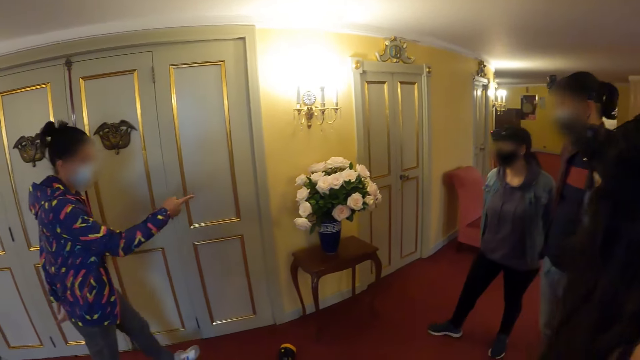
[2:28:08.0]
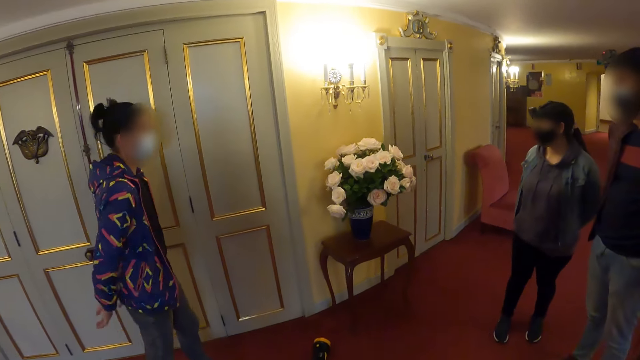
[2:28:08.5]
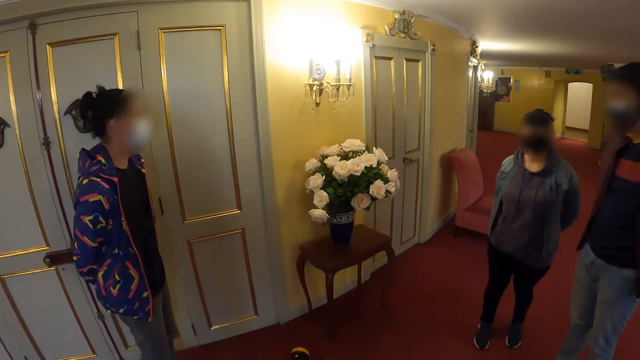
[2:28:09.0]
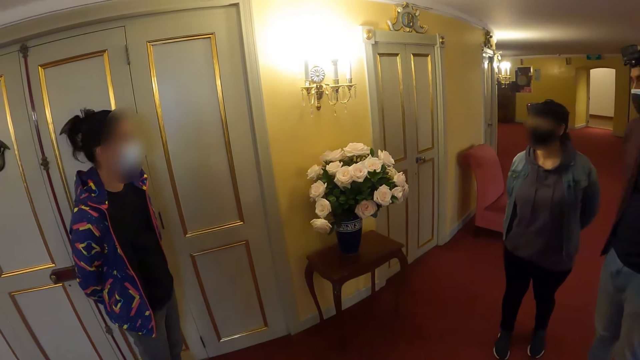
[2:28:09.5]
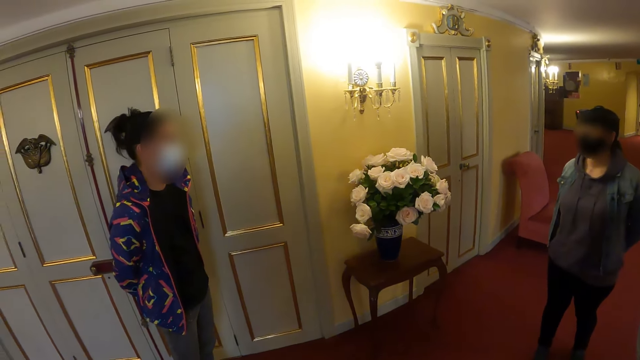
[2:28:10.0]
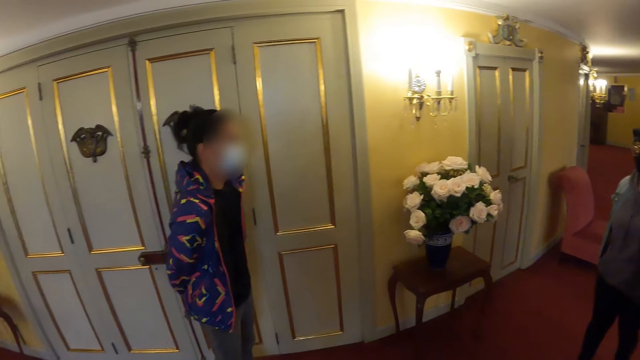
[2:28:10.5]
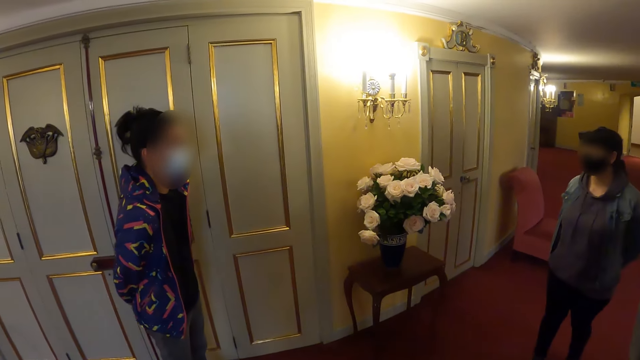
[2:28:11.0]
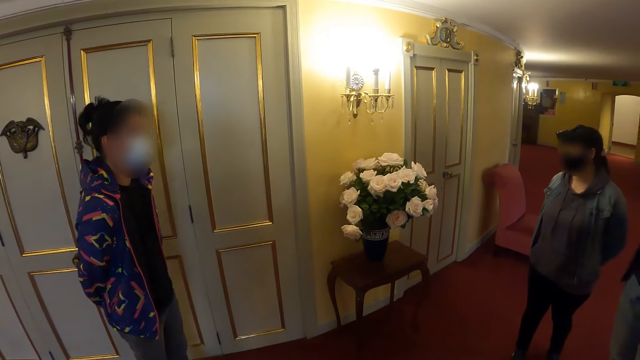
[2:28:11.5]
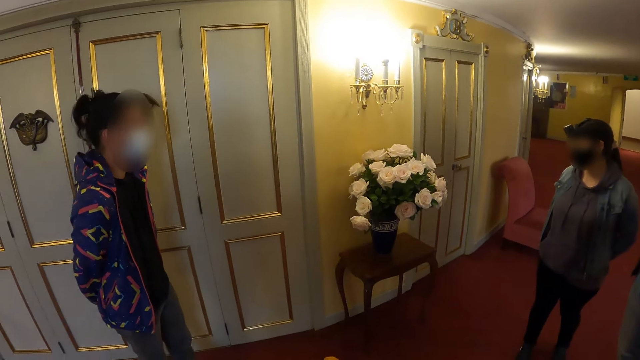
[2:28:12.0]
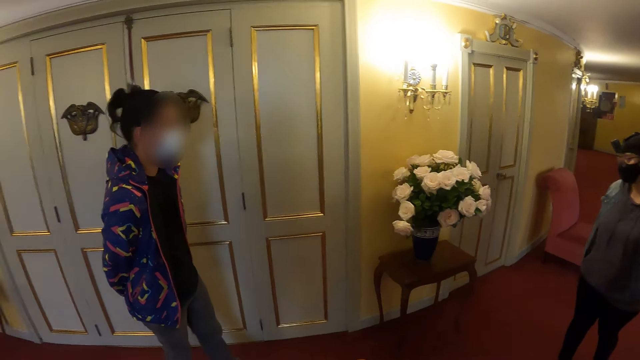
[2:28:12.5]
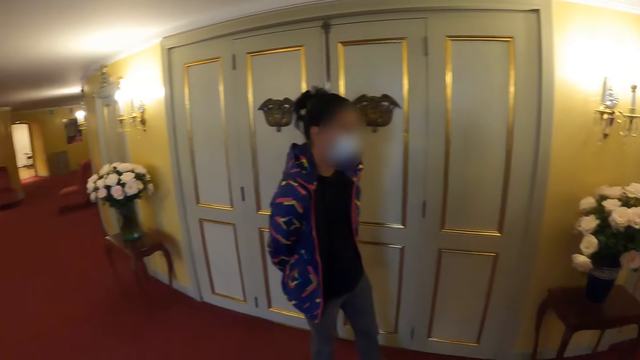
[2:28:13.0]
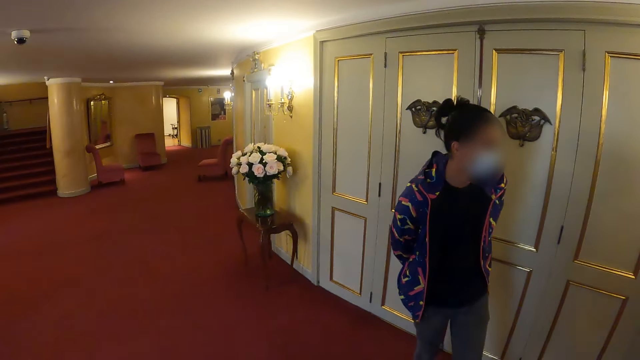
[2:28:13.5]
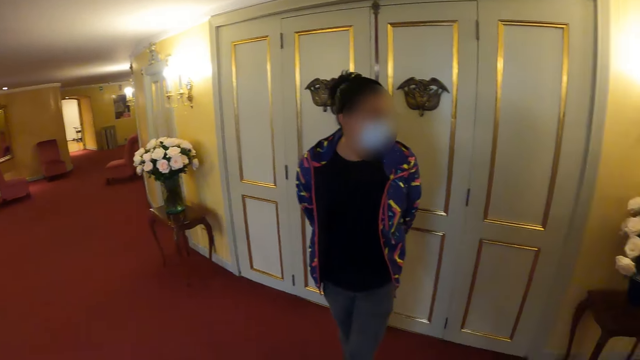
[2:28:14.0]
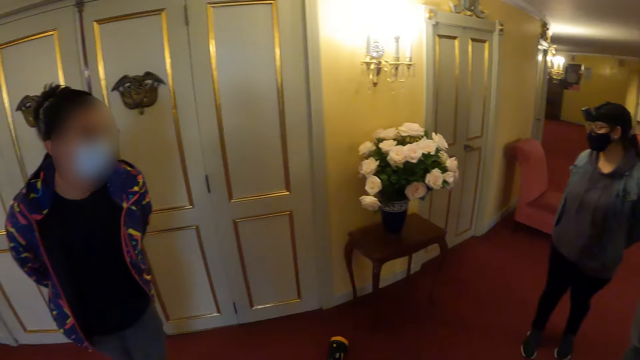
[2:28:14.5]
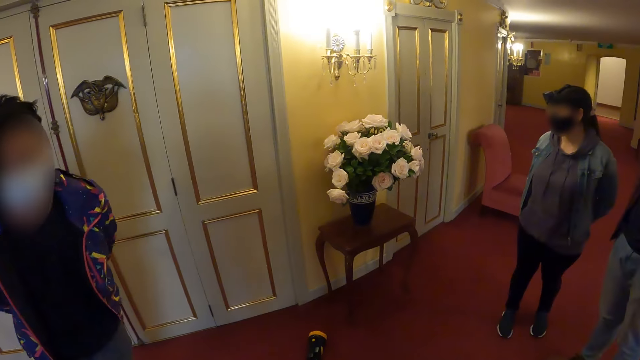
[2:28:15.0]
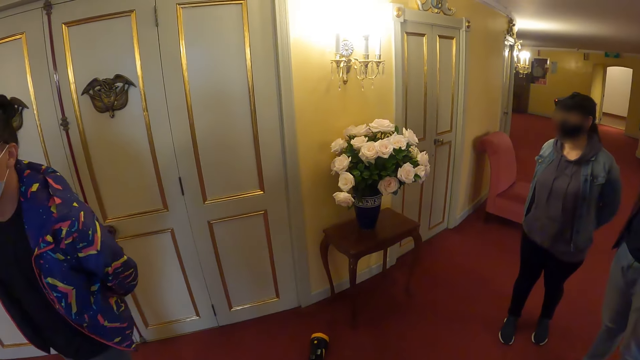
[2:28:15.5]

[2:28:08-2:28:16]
The camera wearer looks around the building.

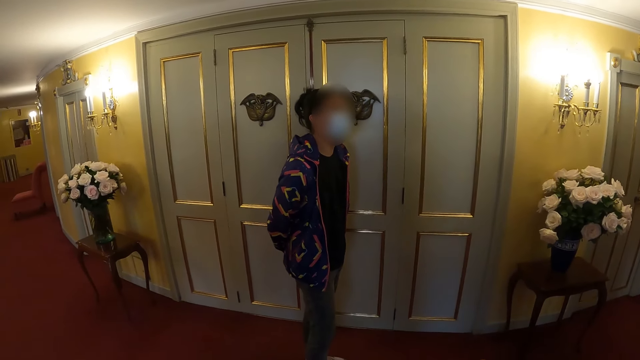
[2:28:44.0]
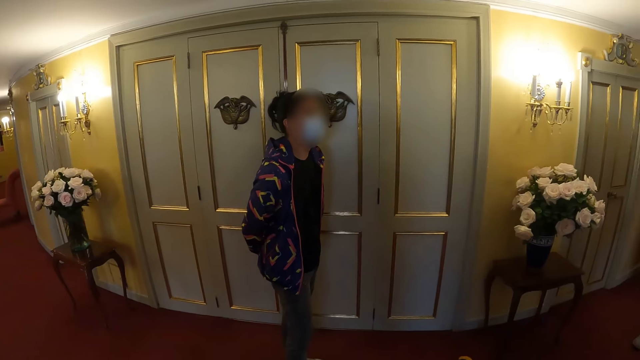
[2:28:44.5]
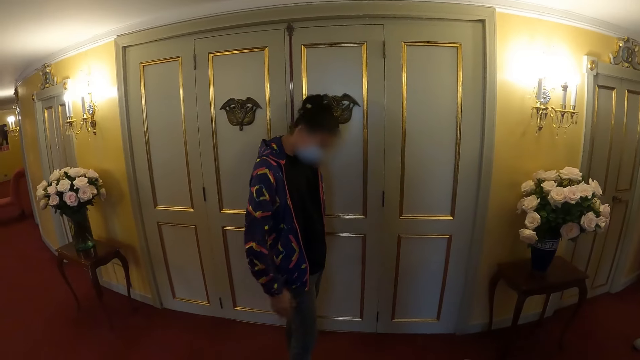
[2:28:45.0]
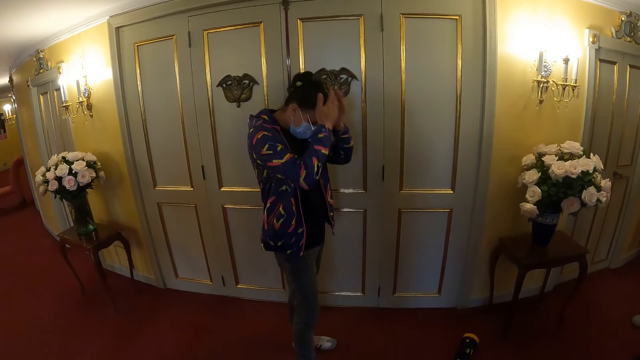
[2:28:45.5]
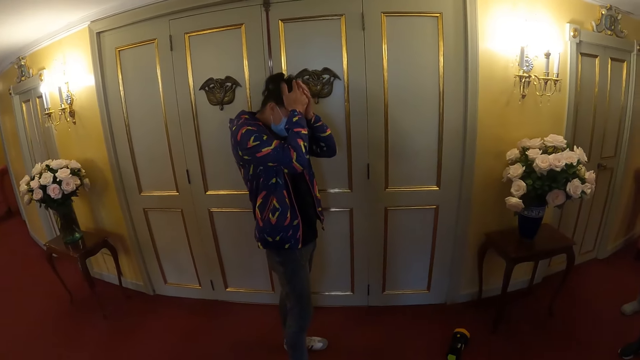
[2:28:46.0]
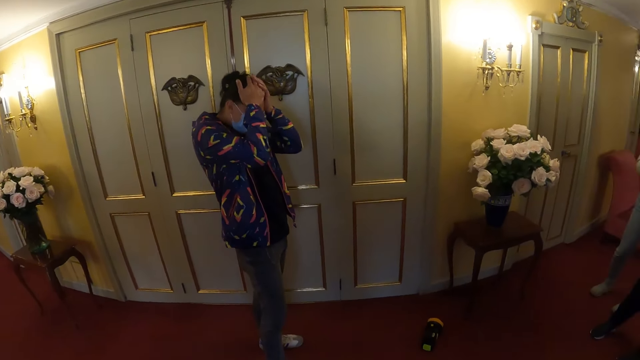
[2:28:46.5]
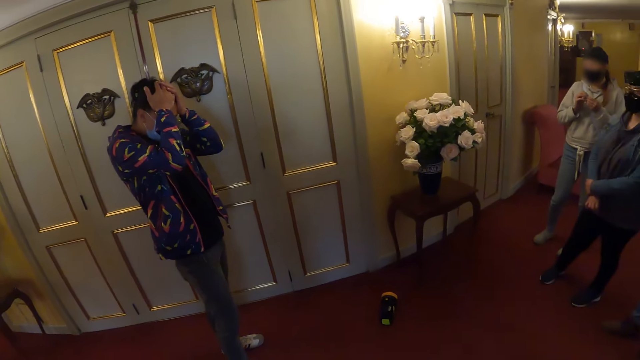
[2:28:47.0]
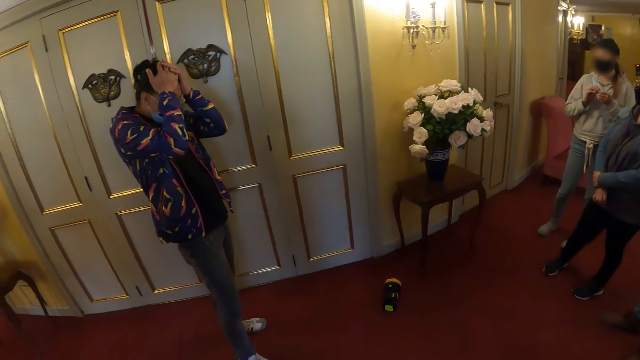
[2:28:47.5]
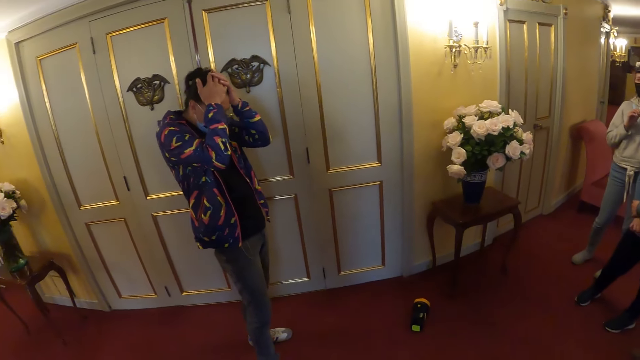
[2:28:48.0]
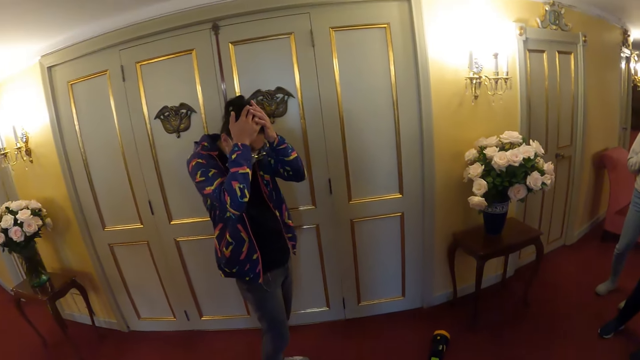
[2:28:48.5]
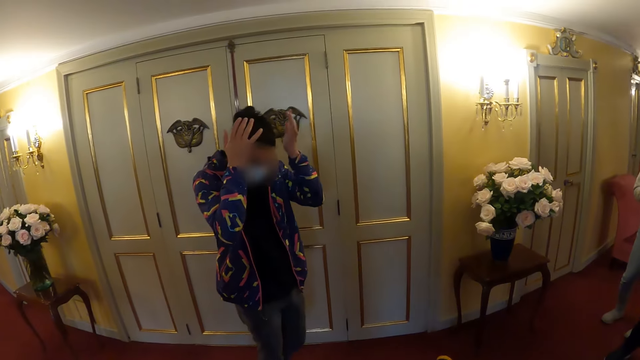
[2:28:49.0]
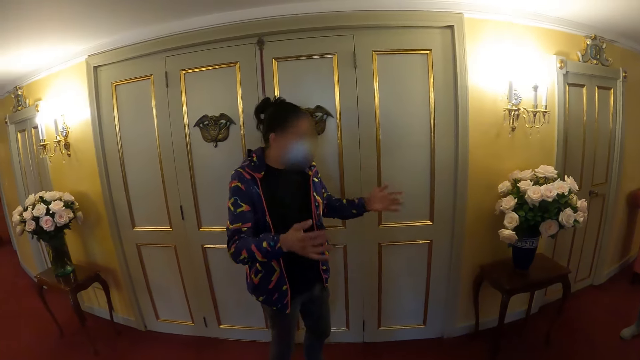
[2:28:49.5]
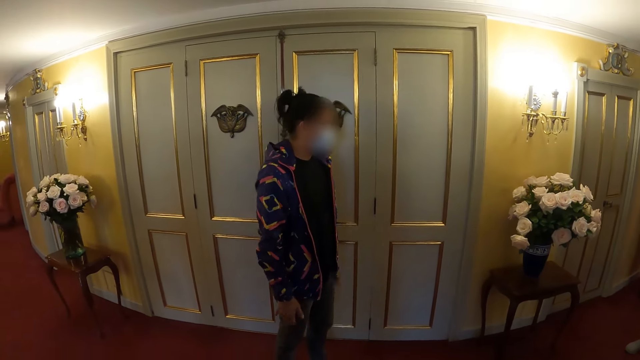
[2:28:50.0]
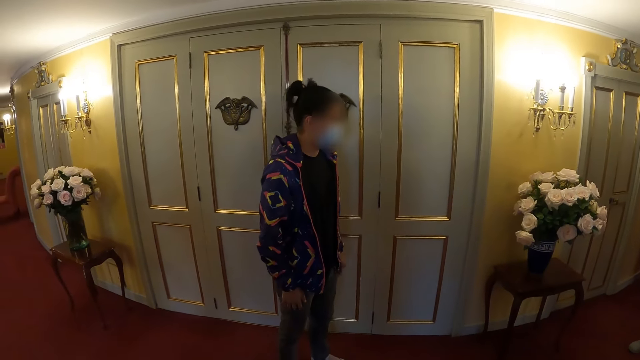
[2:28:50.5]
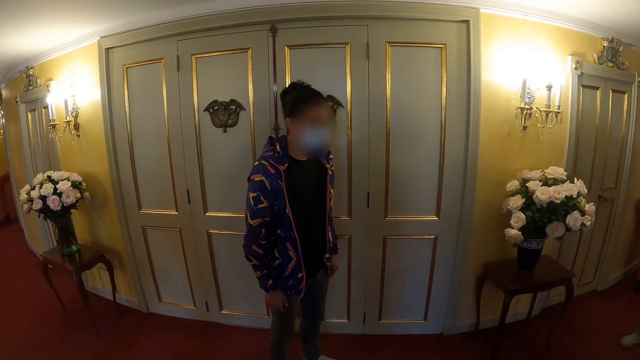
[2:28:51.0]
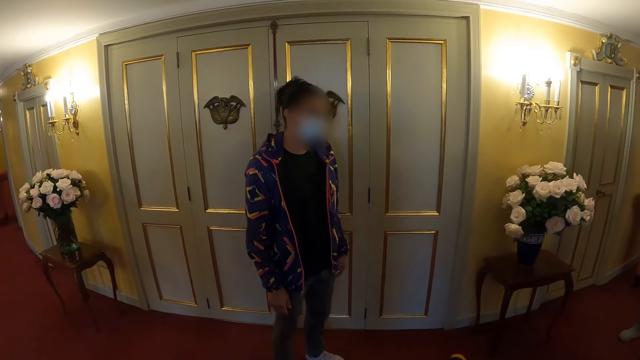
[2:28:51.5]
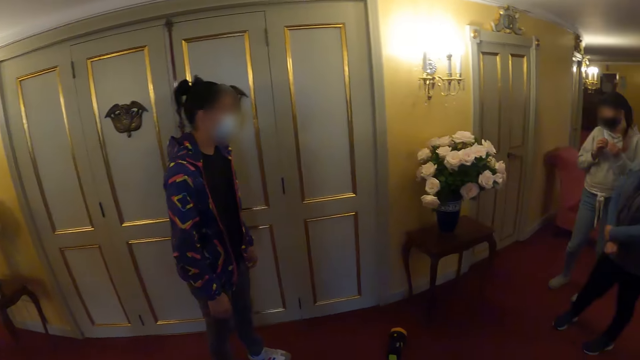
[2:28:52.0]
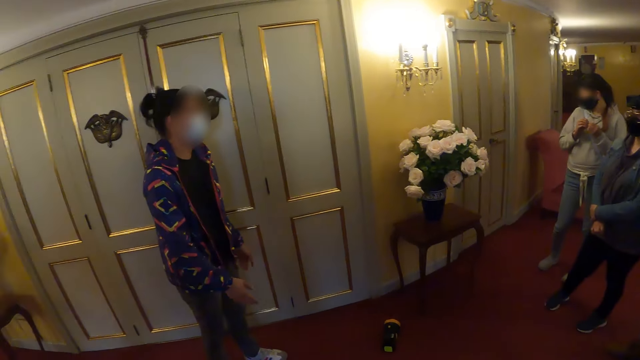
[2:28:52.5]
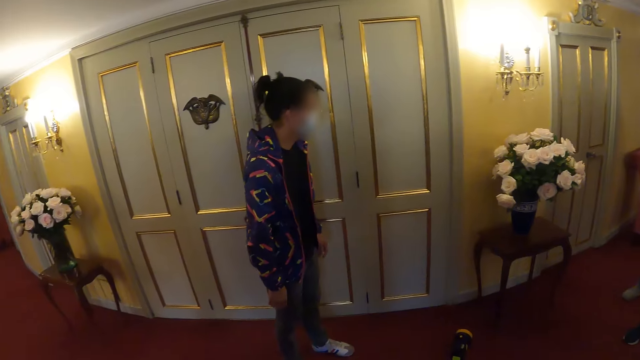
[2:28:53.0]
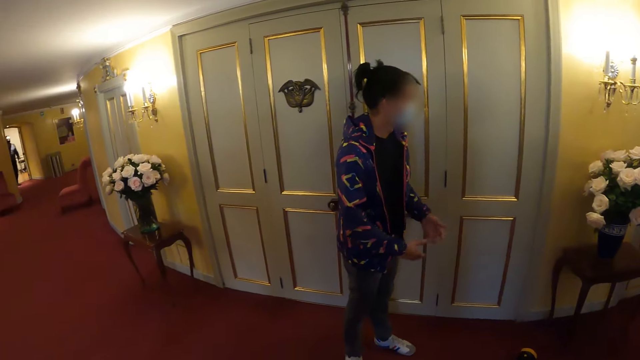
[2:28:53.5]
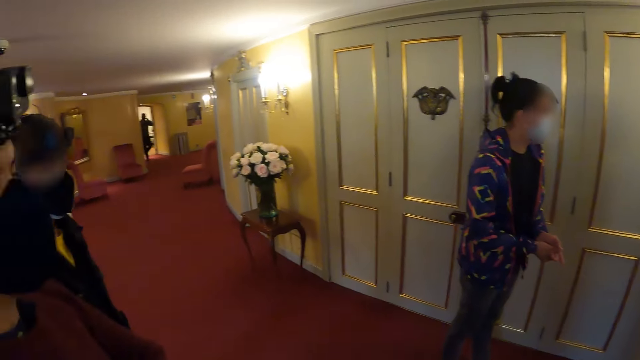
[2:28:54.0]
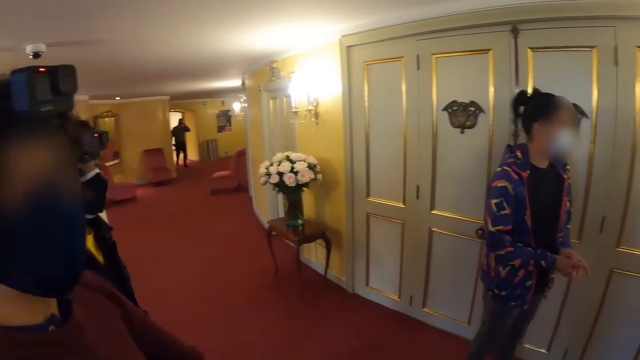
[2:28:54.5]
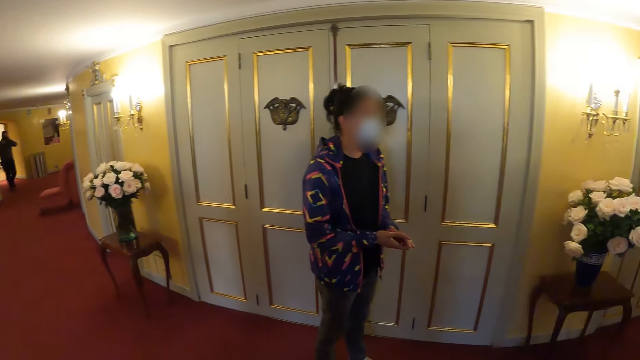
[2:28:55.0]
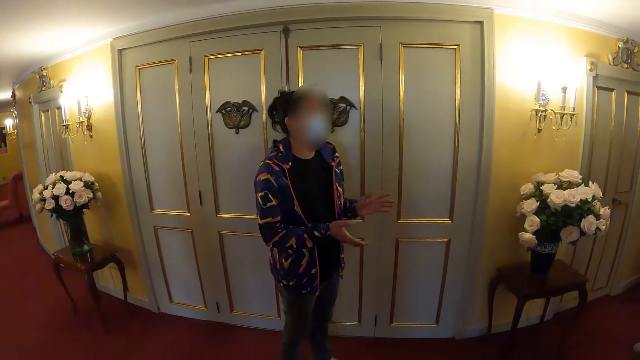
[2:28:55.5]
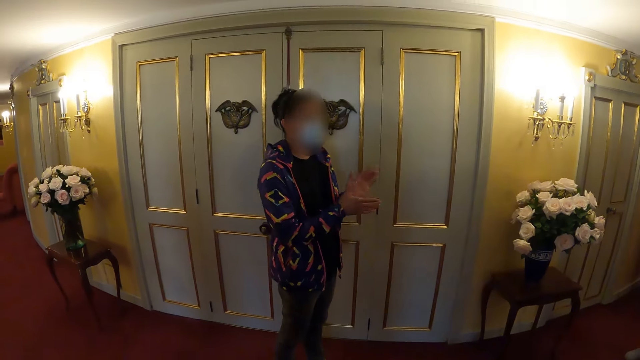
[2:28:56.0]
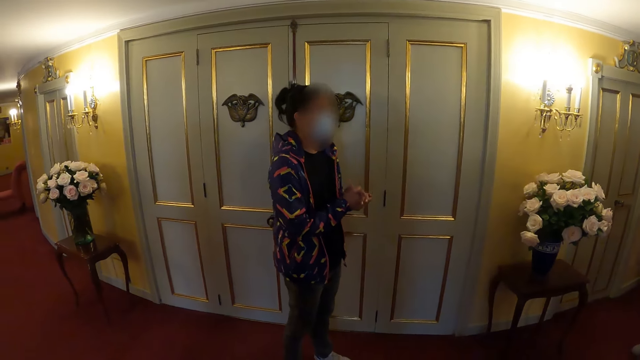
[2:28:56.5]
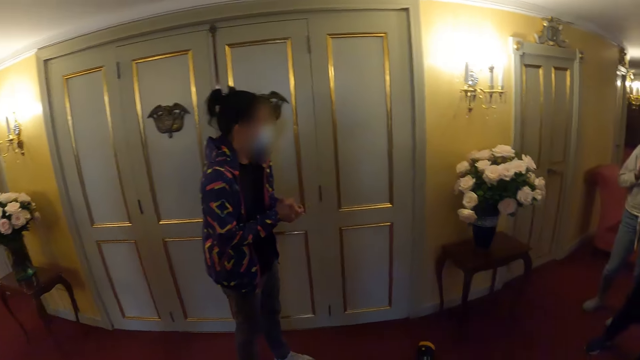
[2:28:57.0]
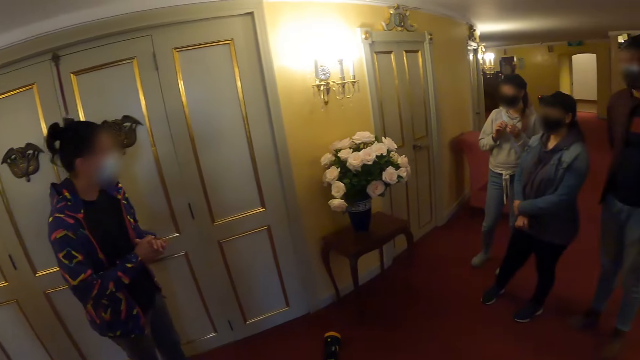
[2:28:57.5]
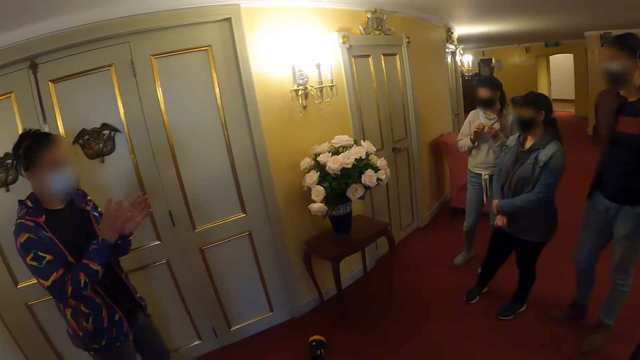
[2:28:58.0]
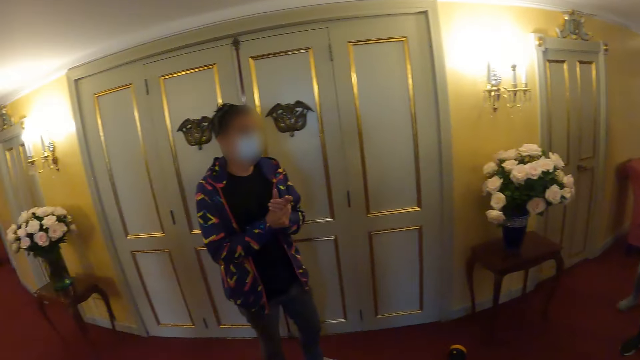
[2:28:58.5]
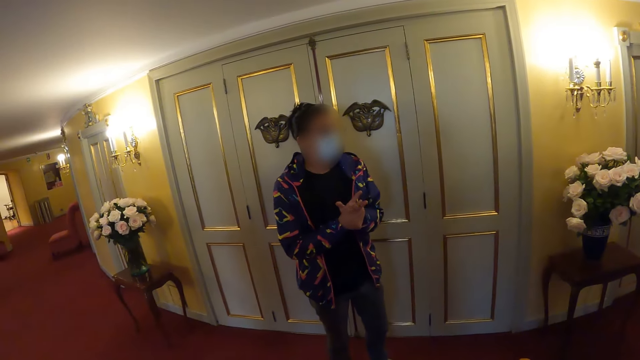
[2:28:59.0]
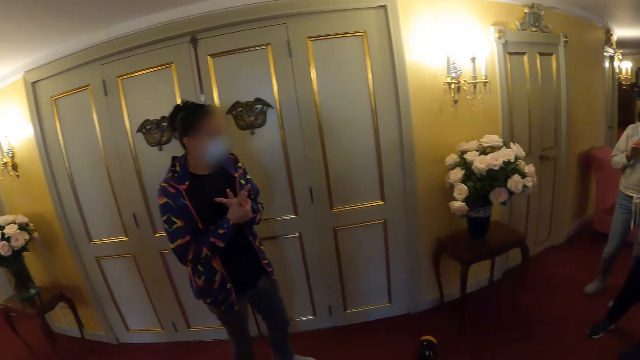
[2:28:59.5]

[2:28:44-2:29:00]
A person holds her head. The person lowers her hands. The person talks to other persons.
